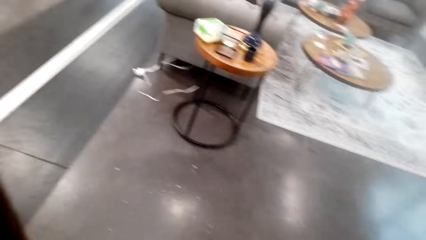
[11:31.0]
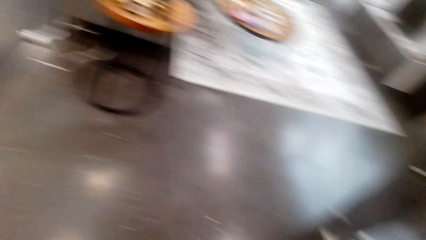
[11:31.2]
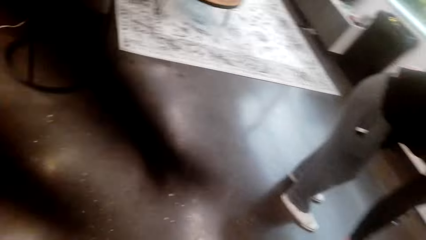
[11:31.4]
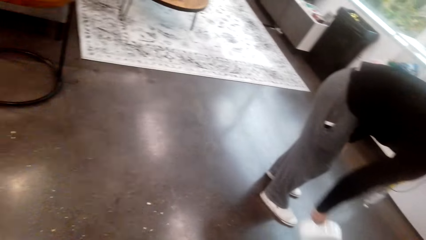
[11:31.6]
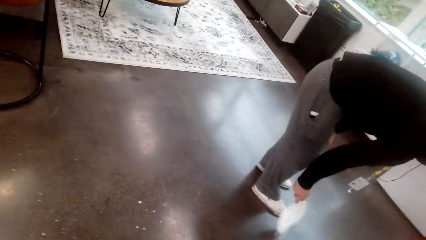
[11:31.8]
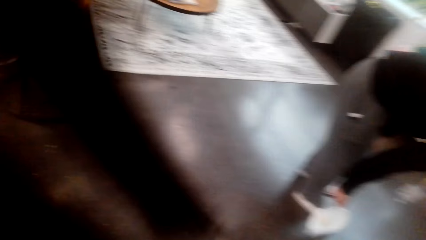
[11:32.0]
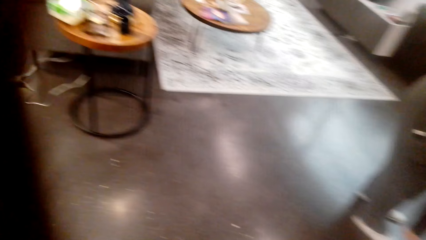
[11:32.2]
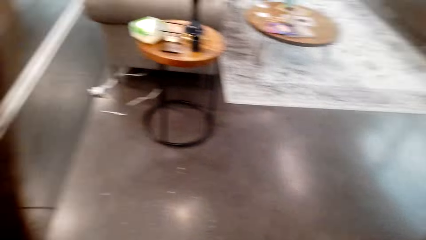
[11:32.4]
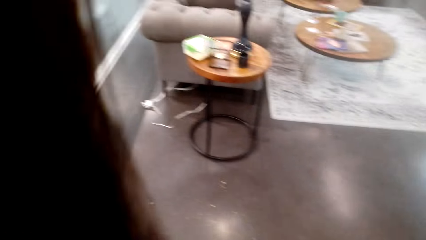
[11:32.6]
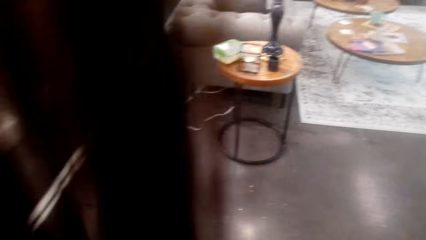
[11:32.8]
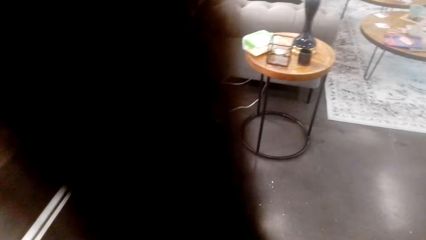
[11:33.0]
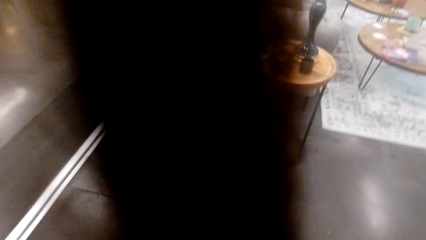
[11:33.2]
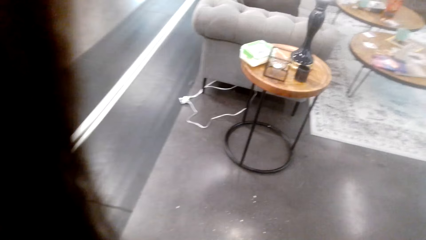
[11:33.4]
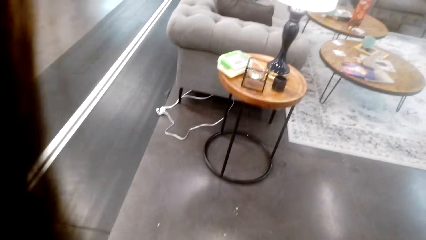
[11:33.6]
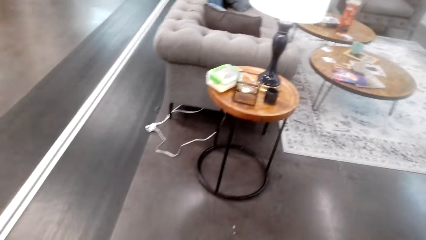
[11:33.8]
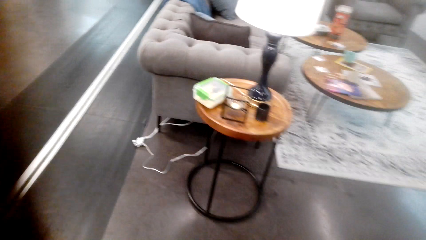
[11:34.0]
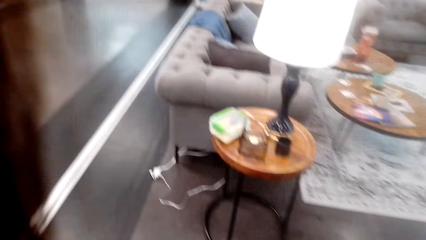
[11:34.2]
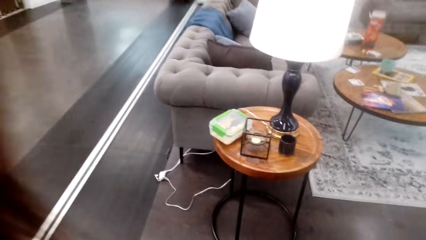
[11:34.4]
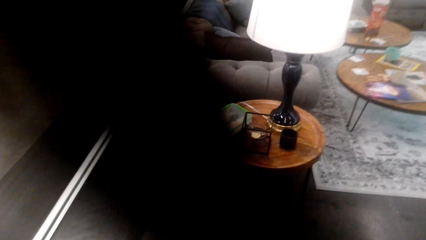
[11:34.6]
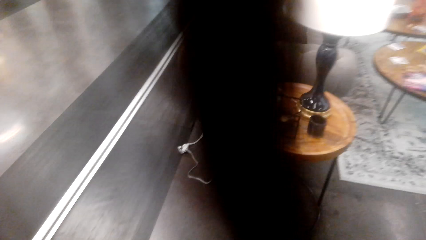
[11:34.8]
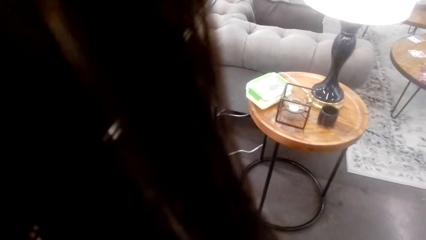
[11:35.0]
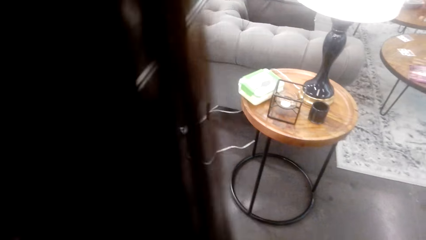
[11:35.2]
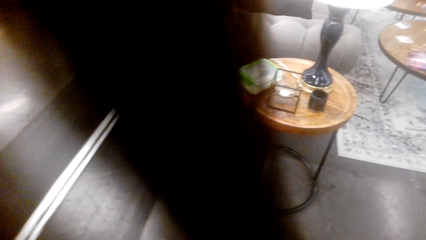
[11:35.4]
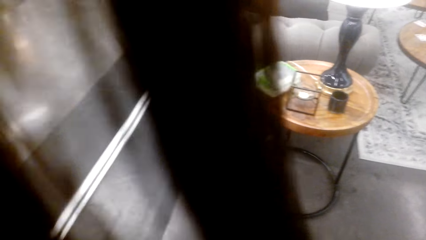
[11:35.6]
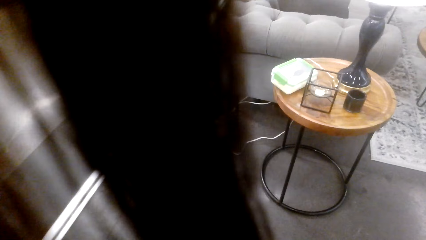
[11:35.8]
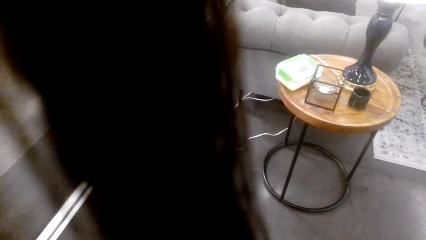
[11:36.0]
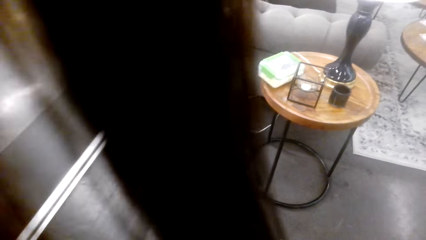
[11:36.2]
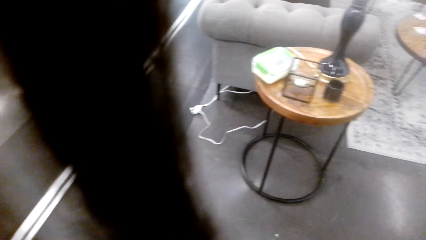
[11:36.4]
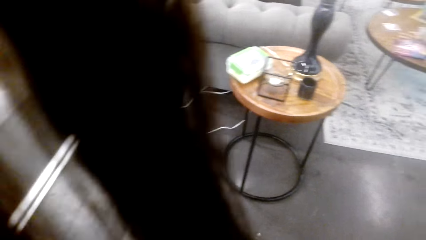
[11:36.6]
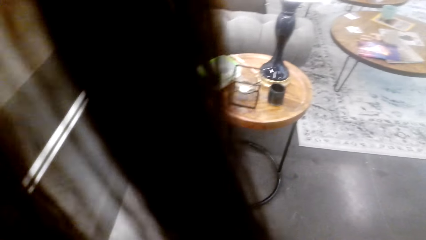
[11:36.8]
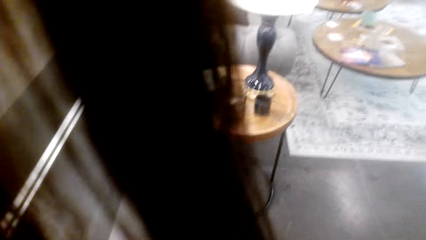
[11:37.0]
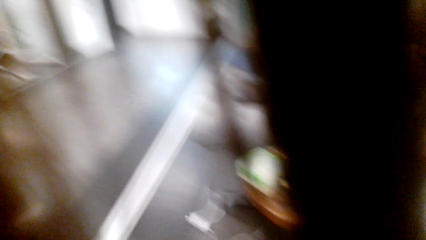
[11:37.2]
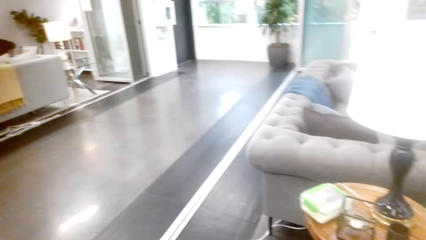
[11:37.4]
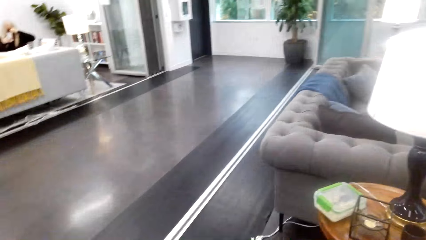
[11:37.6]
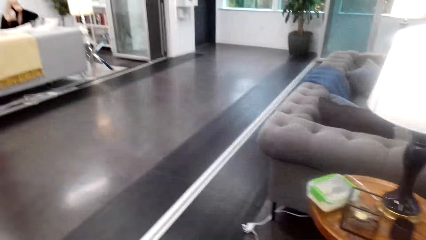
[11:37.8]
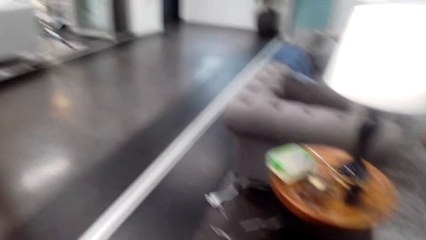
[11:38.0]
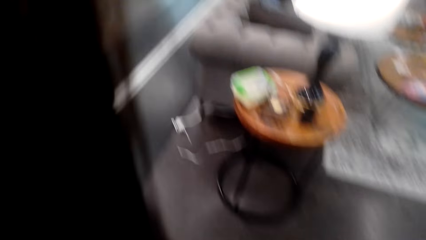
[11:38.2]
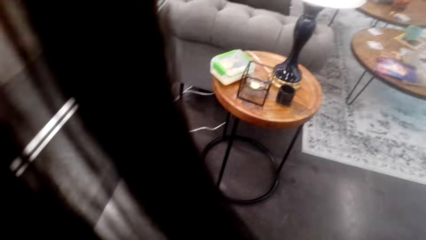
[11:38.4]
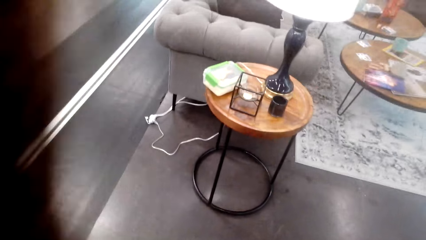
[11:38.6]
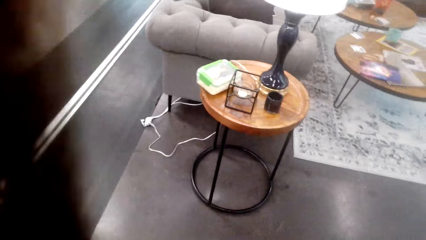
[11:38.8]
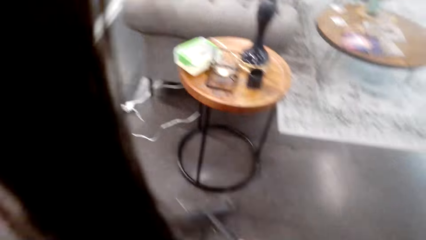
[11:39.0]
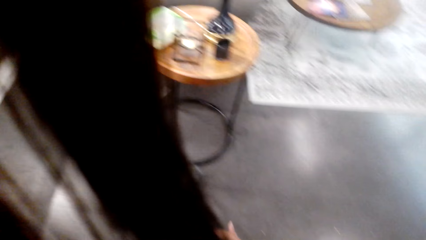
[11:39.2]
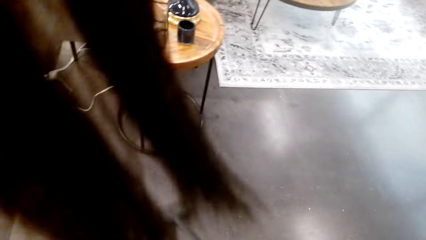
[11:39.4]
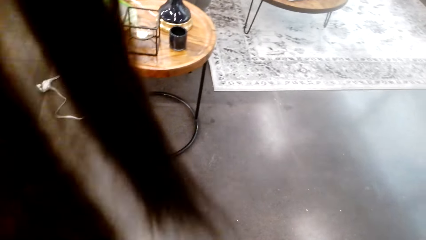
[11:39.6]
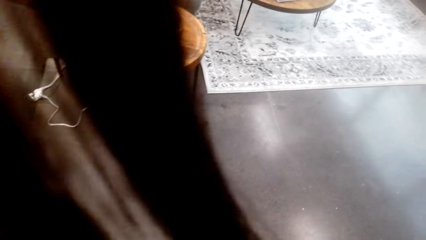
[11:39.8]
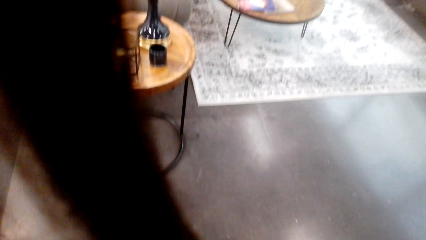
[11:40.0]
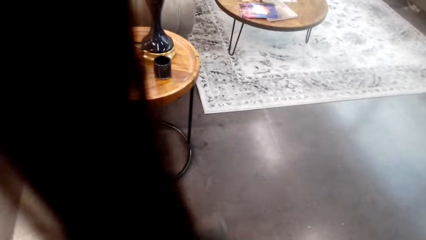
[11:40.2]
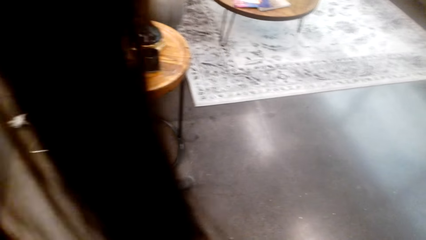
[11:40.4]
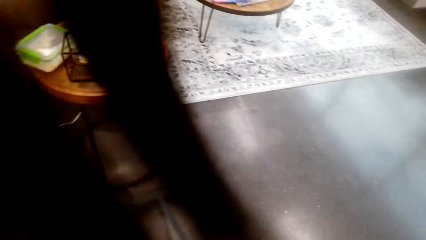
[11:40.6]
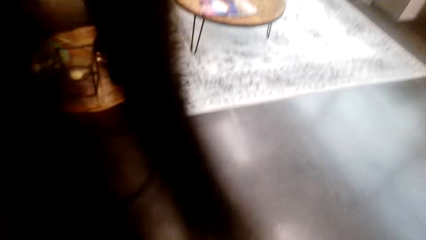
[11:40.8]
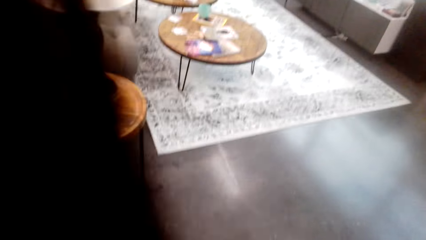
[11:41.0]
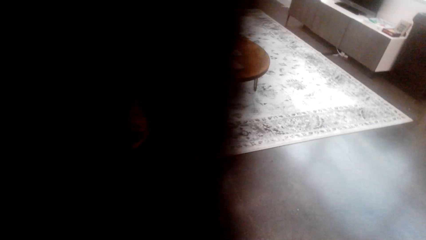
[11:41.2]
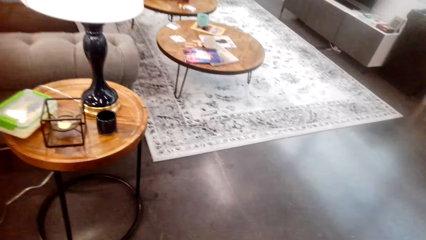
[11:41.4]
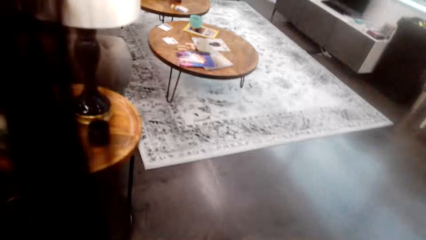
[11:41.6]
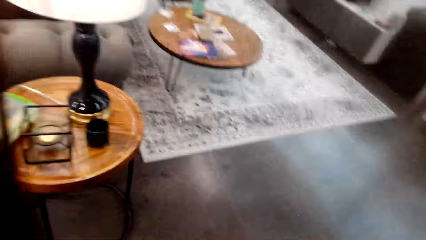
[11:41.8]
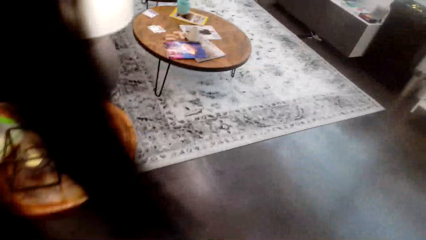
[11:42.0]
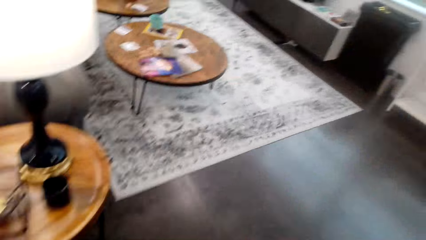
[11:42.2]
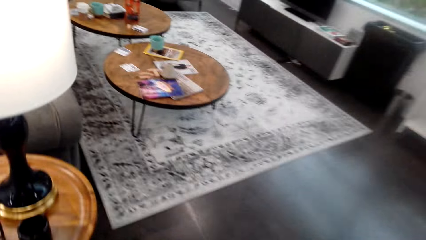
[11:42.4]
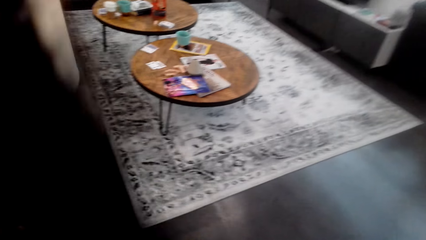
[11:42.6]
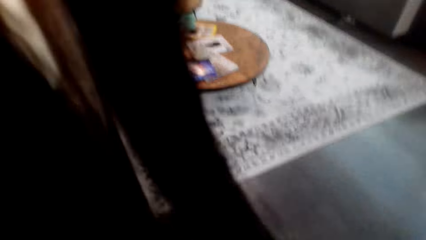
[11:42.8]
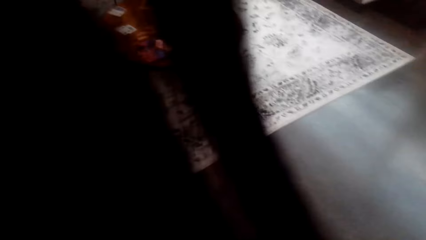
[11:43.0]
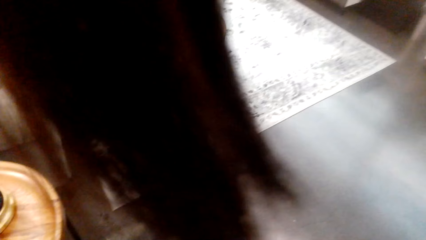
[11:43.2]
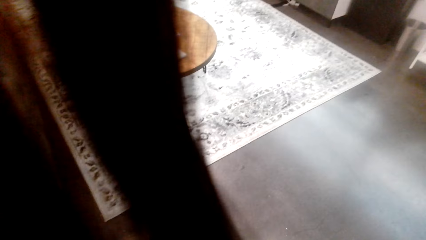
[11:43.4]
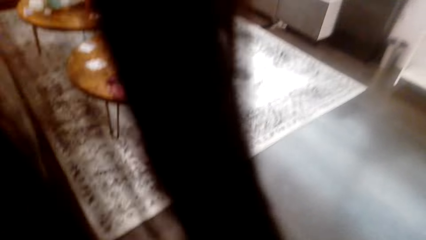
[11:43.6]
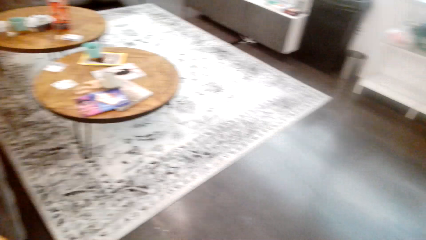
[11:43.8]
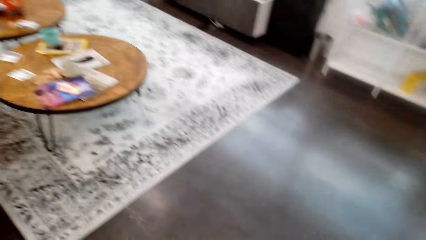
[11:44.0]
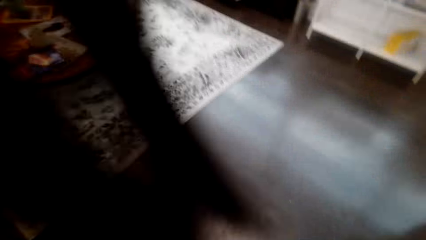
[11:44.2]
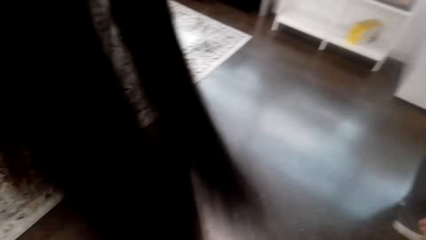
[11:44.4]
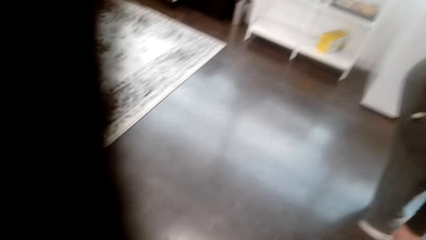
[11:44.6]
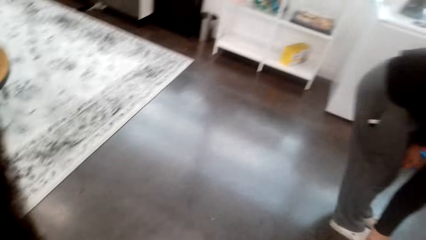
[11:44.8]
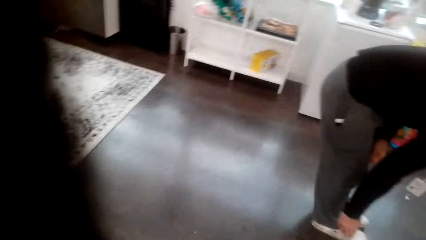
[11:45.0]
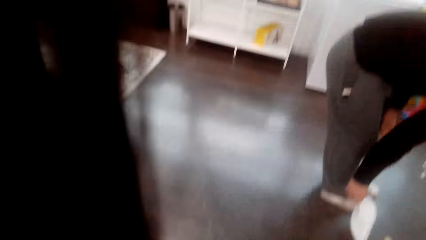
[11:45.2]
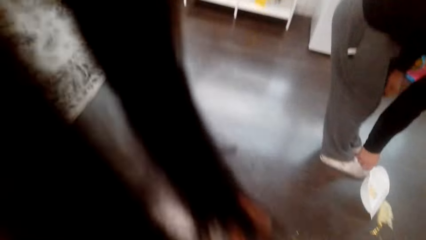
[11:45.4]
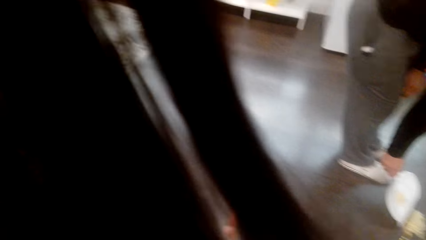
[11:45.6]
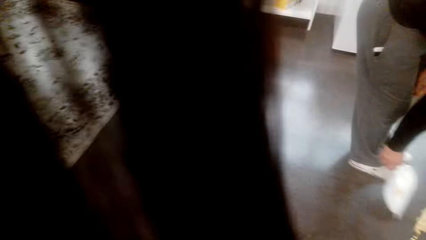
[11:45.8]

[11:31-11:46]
A man cleans the floor. The camera wearer cleans the floor. The man collects trash on a dust pad and cleans the floor.
